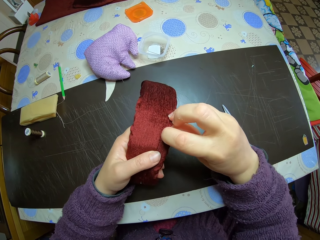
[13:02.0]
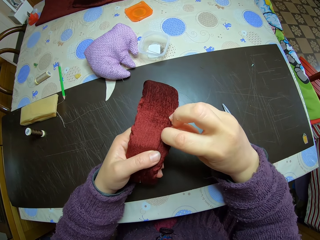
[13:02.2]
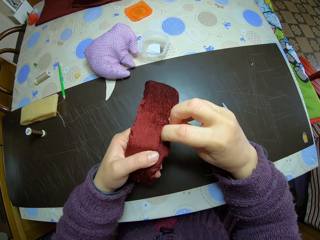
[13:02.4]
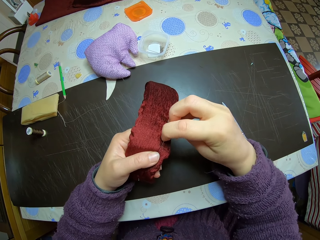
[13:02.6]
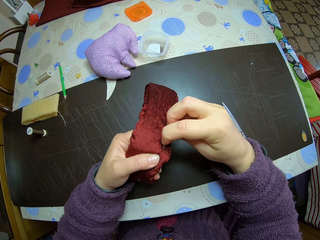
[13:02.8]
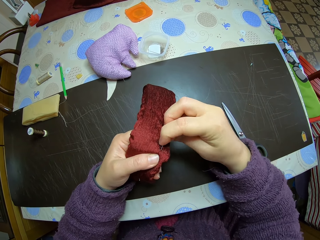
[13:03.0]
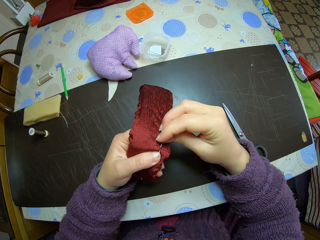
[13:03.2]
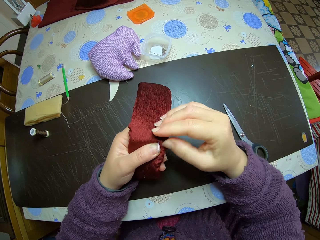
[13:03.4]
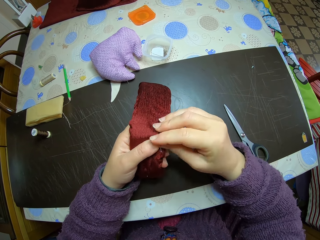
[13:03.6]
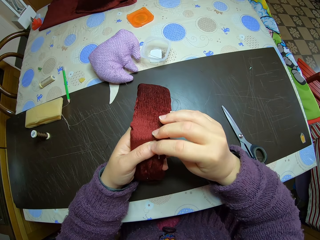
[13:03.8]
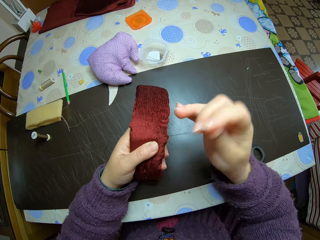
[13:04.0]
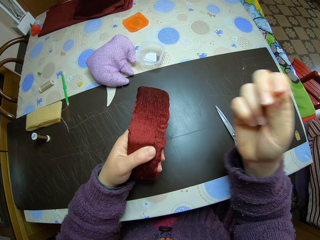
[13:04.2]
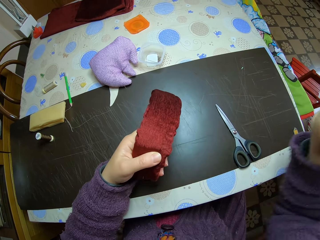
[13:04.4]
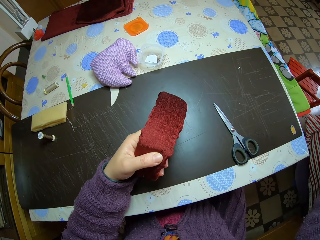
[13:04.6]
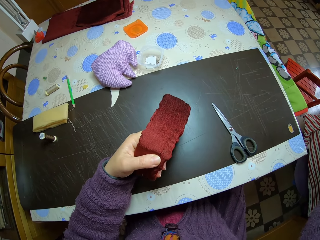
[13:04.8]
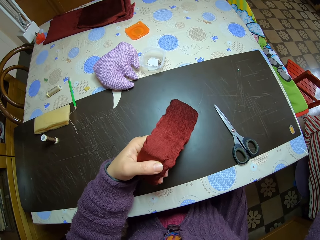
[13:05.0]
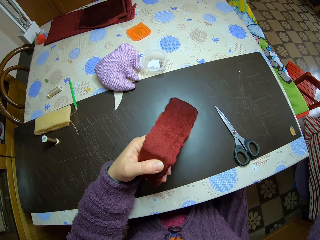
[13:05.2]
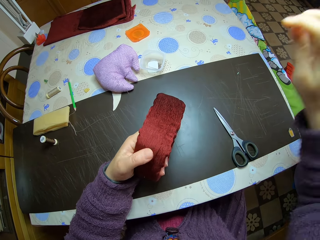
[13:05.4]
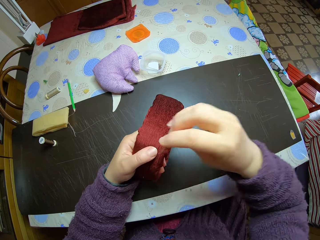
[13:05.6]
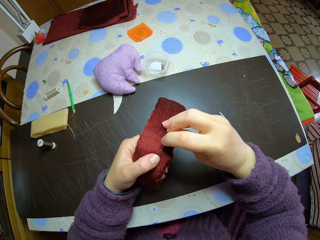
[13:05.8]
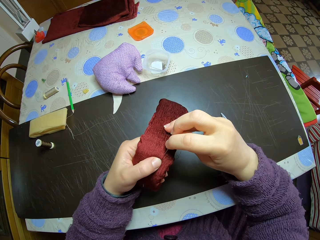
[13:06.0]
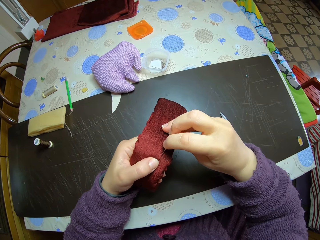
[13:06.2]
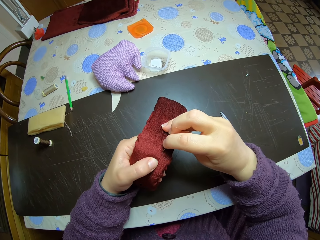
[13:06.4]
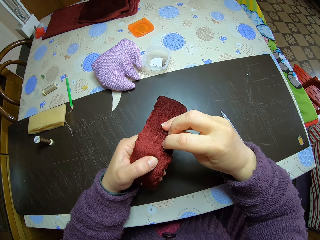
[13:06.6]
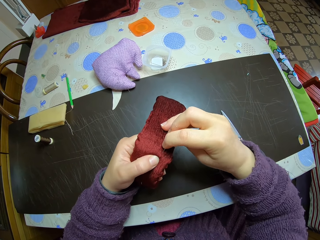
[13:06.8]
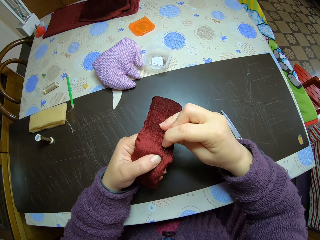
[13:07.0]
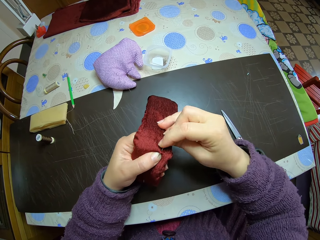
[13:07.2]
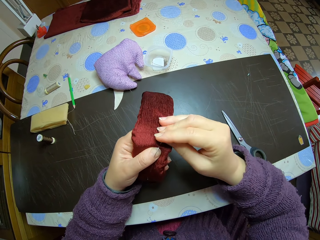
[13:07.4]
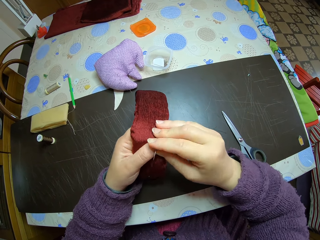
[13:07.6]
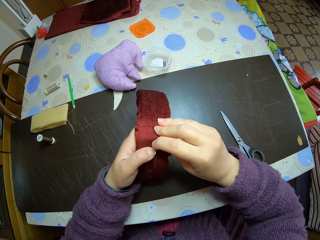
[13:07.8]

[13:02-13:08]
The camera wearer sews the headband.

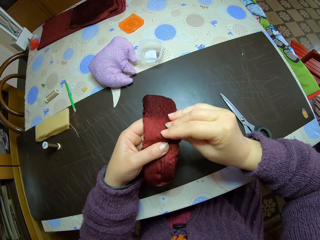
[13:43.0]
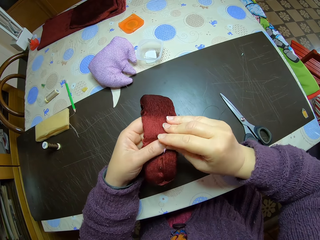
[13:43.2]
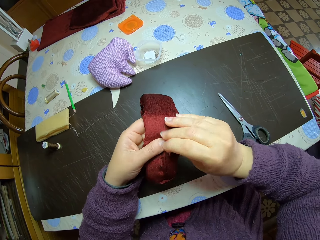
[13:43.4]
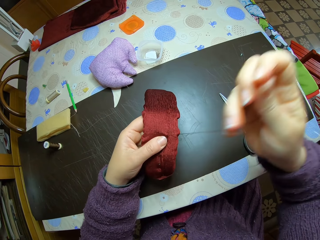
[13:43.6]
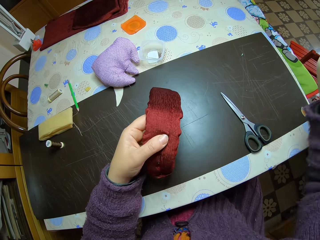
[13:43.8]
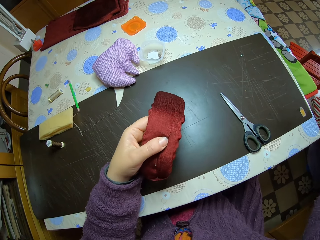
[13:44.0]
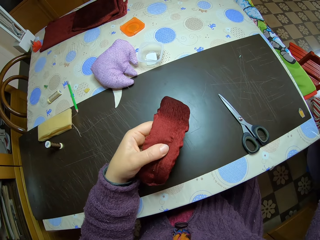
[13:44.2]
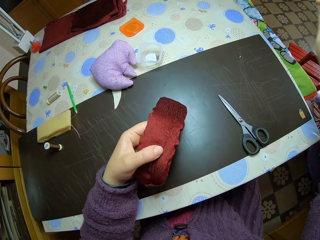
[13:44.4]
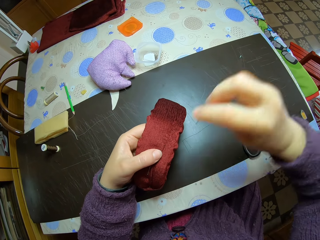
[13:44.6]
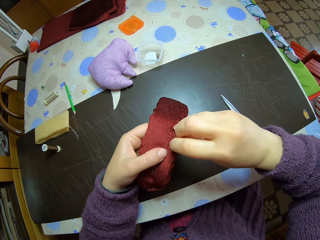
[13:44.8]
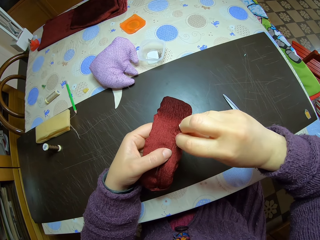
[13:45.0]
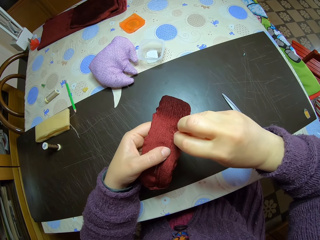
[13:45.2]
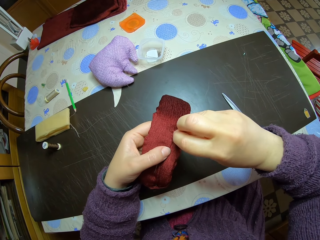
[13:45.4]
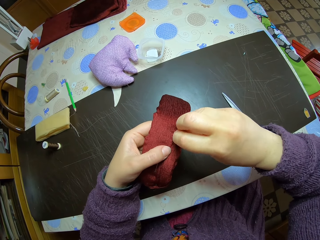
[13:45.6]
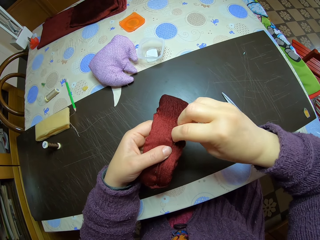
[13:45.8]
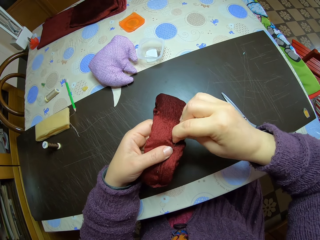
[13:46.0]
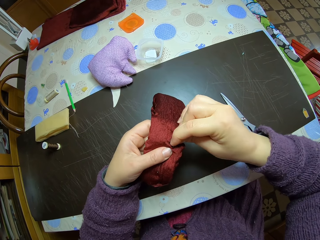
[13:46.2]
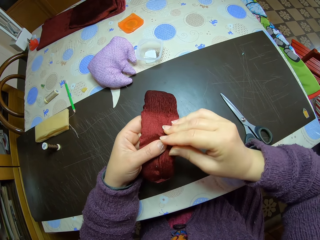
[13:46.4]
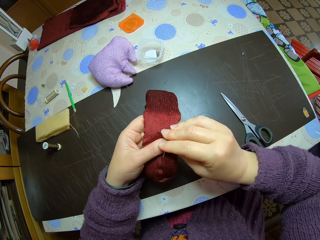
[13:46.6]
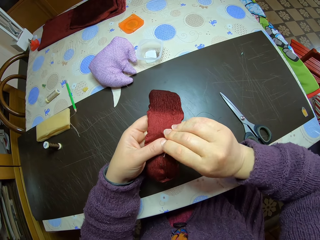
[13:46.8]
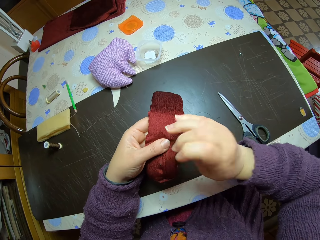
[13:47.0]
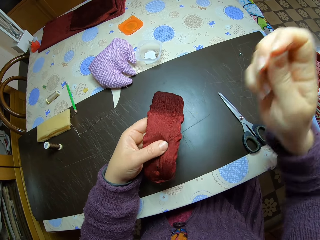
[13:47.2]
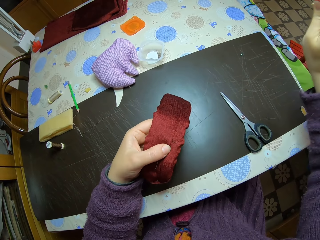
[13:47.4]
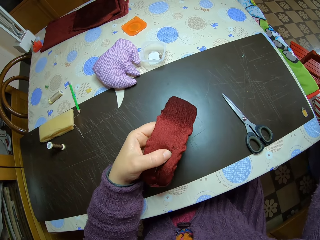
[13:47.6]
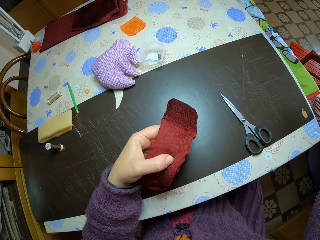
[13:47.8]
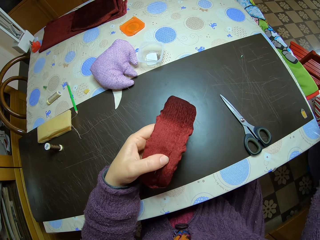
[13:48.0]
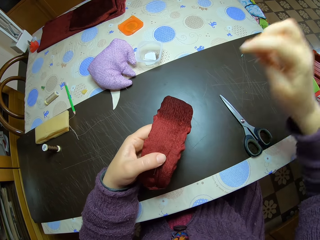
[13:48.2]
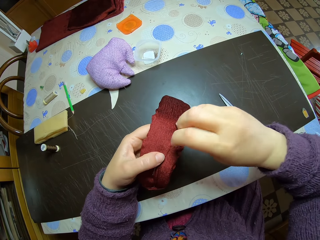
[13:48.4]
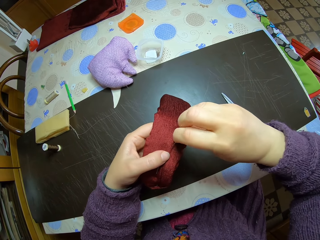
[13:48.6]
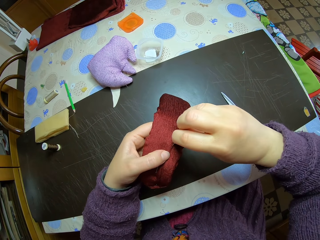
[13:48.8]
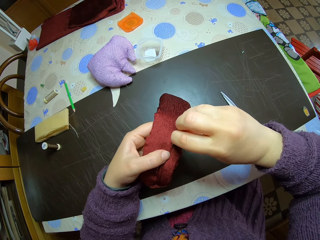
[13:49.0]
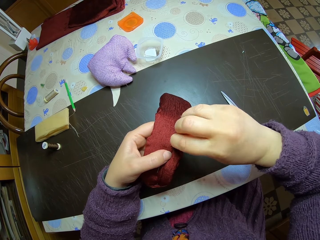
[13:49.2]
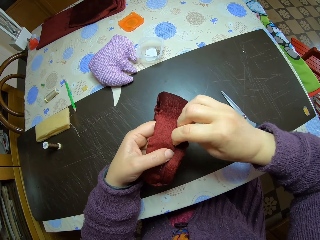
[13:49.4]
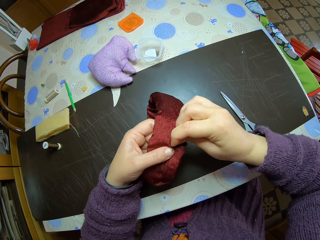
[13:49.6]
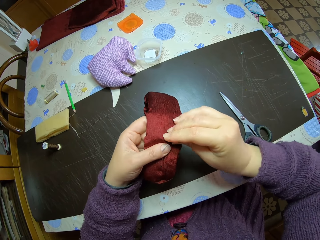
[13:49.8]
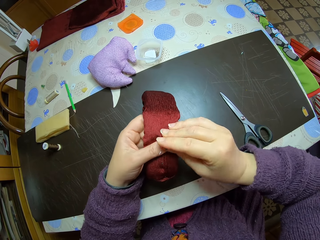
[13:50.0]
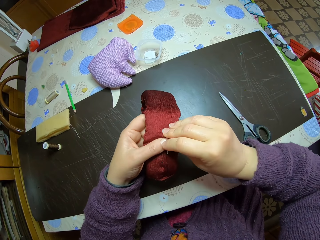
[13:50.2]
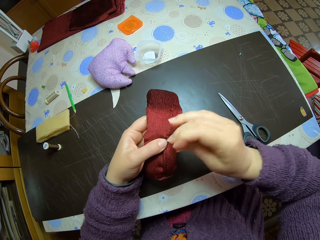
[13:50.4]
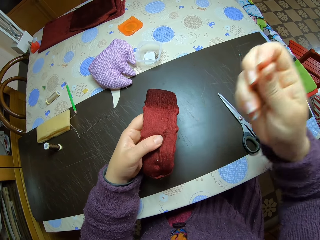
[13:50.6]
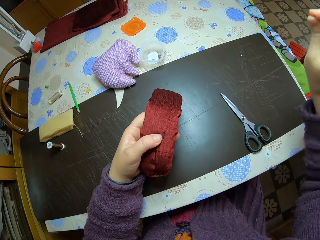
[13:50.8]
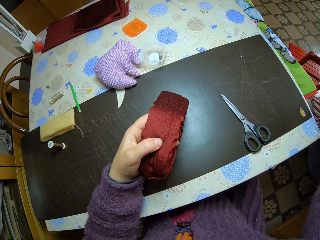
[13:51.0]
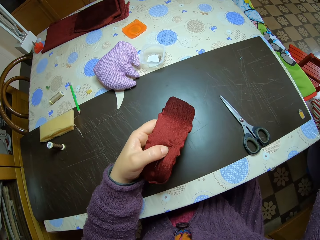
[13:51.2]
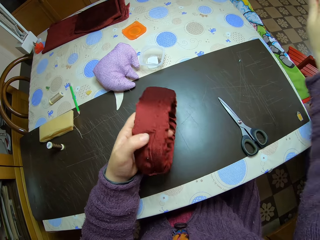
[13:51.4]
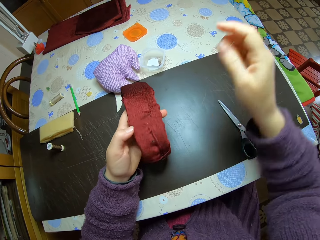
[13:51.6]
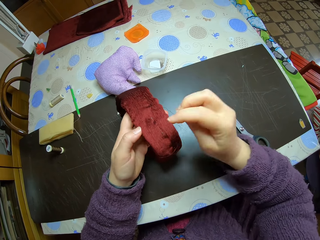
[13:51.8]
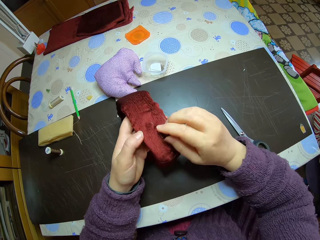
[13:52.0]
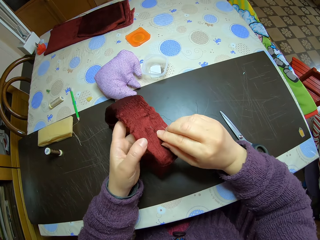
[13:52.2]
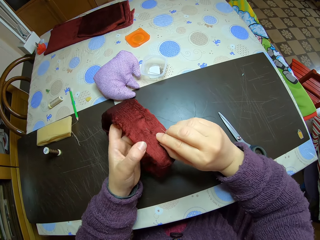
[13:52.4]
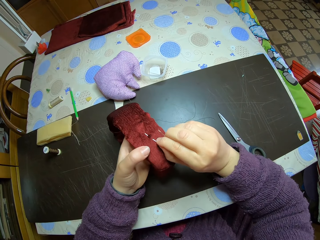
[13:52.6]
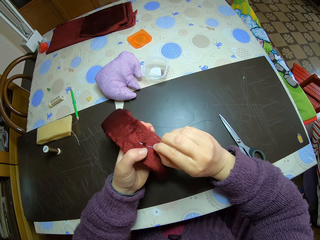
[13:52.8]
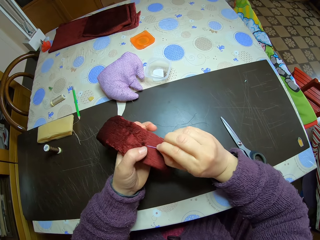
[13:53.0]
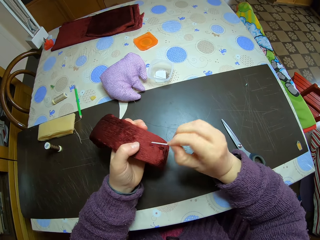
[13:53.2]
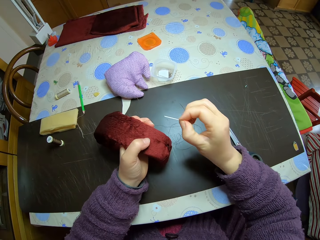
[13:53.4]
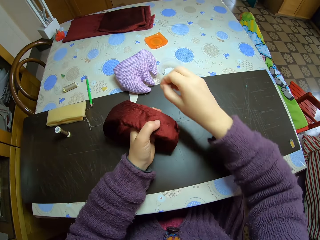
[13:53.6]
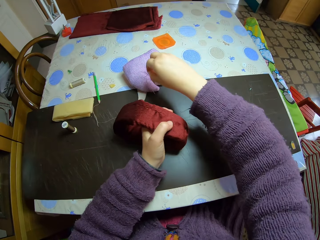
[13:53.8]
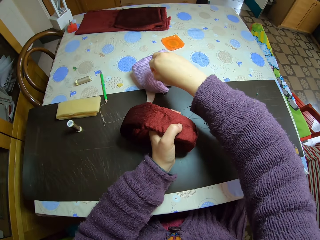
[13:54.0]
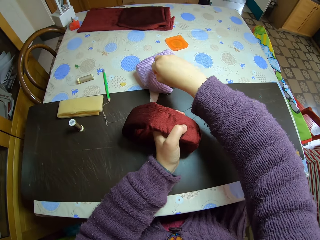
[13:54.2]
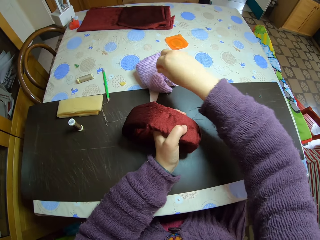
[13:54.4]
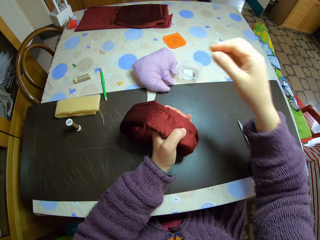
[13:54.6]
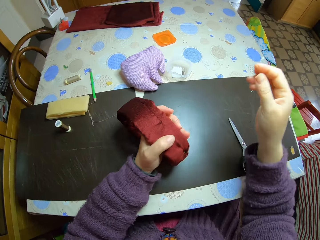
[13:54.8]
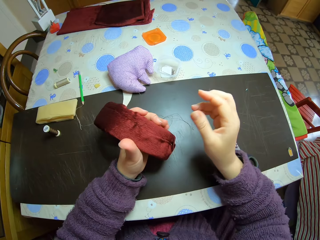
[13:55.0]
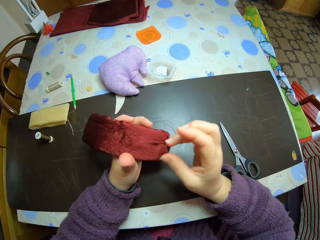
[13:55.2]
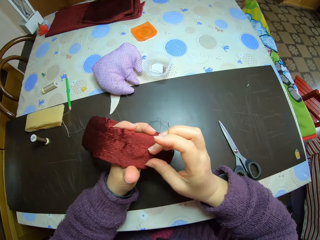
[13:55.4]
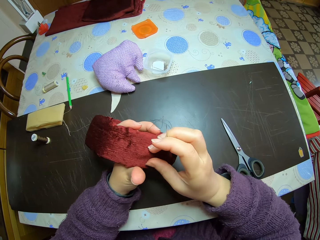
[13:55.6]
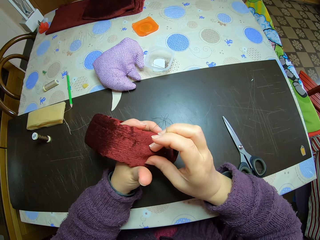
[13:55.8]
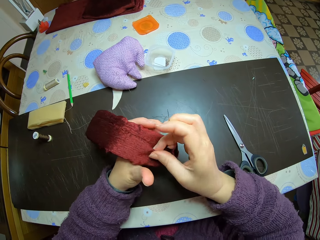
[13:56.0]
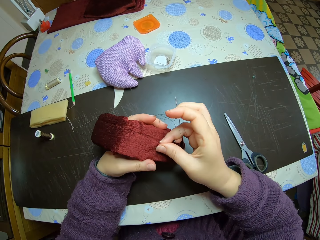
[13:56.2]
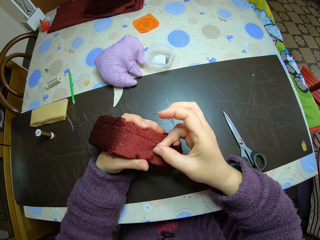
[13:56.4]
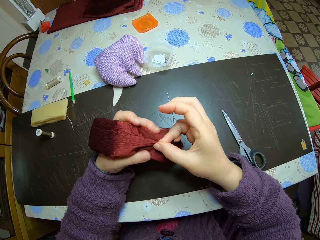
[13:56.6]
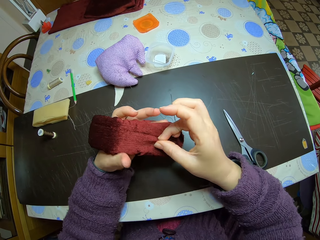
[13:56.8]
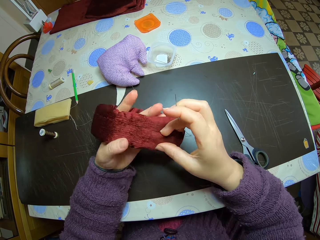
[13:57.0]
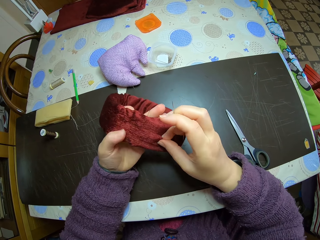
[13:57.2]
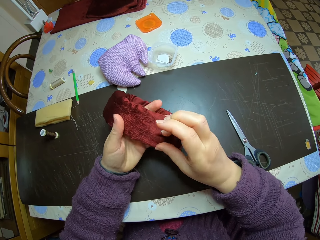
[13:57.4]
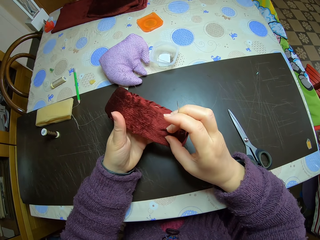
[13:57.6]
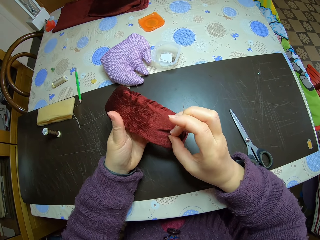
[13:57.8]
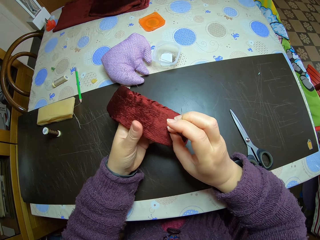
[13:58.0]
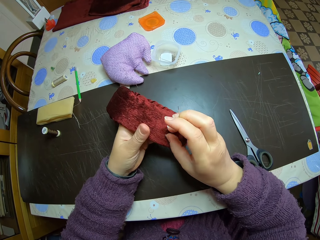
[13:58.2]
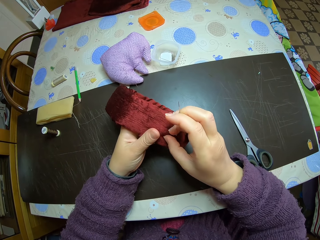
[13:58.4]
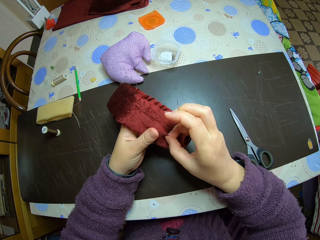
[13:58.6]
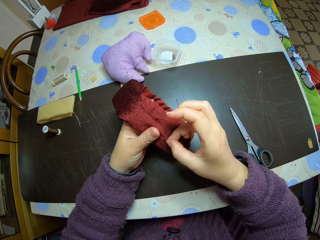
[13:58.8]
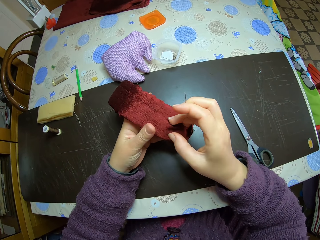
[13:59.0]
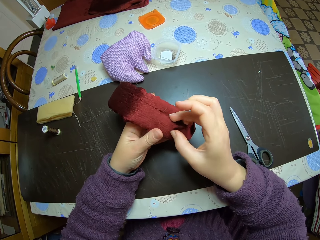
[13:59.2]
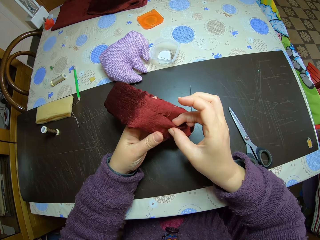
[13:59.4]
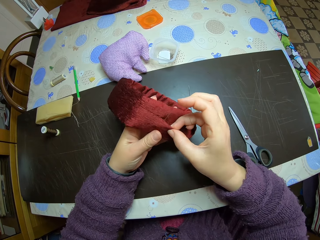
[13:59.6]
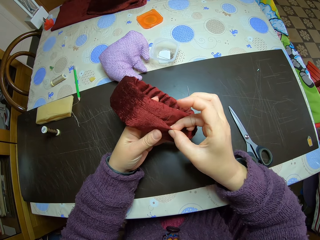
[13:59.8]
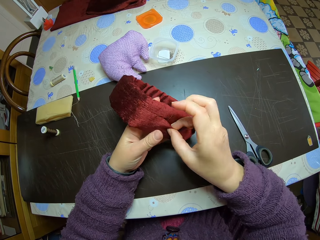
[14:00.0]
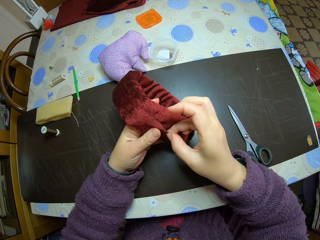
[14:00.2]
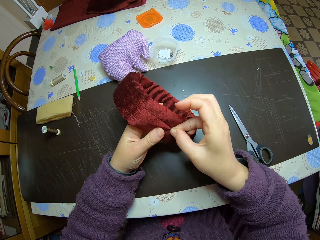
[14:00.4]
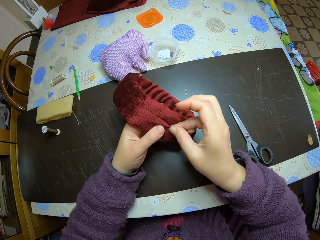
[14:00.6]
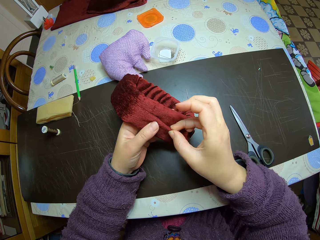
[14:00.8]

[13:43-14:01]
The camera wearer inserts the needle into the piece of cloth. She pulls the needle. She inserts the needle into the piece of cloth. She pulls the needle. She removes the needle in the piece of cloth with her right hand. She inserts the needle into a purple material on the table. She adjusts the piece of cloth with both her hands.
